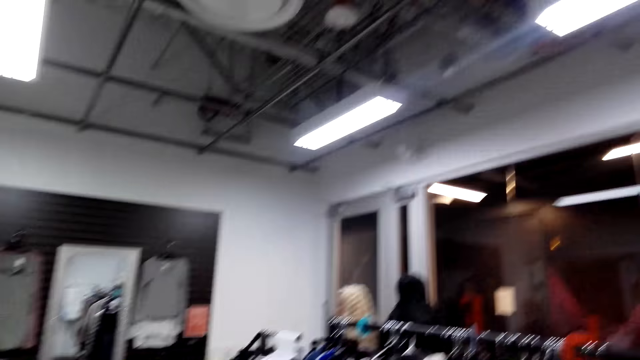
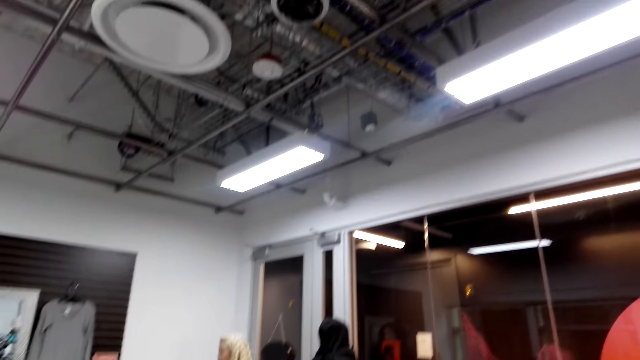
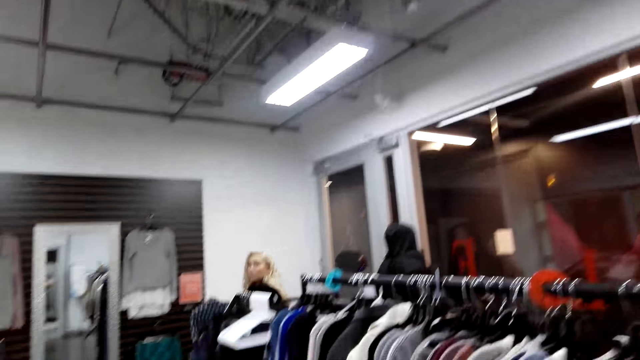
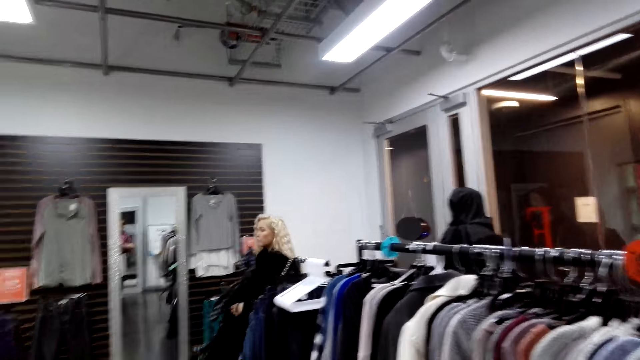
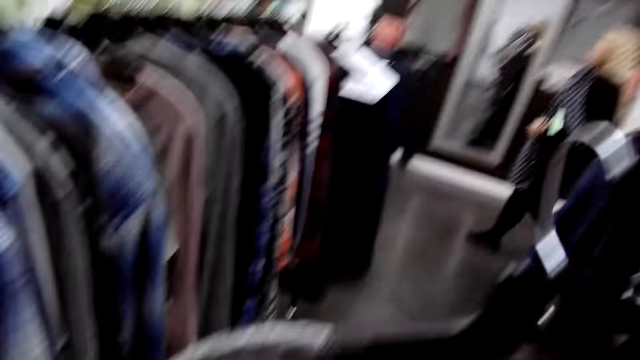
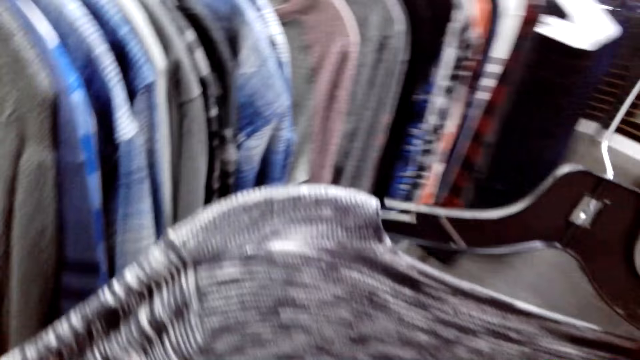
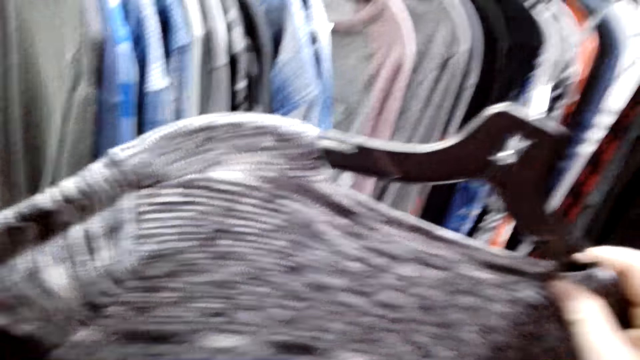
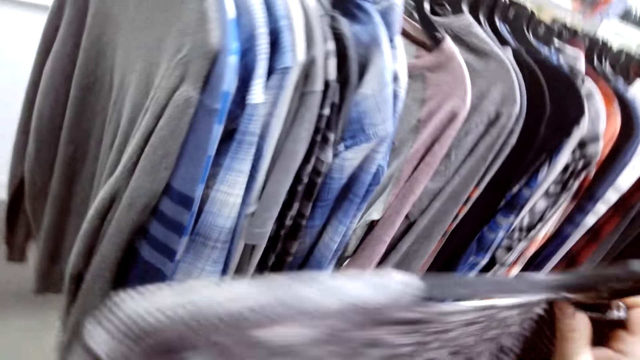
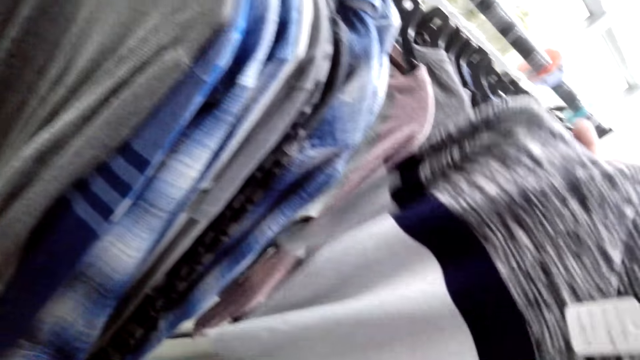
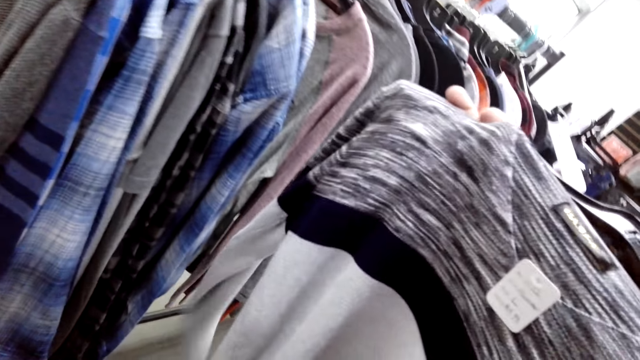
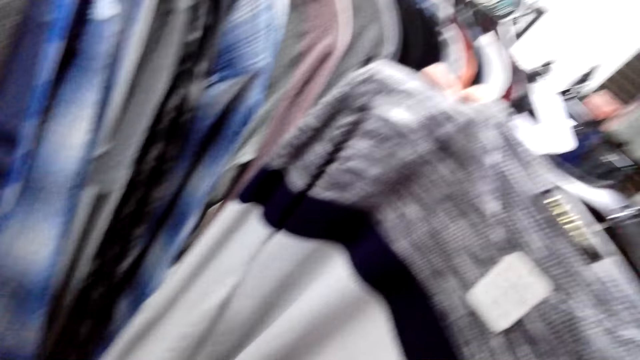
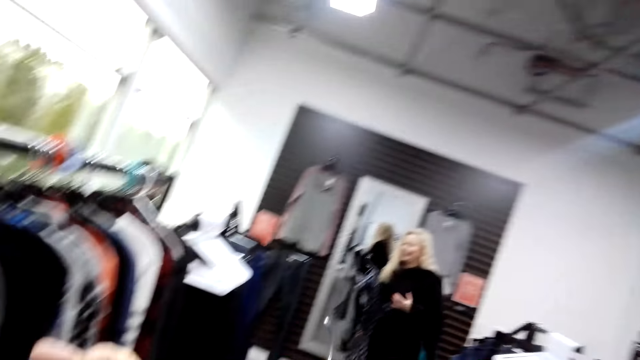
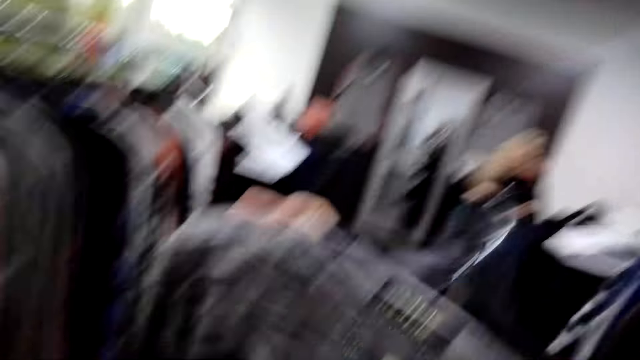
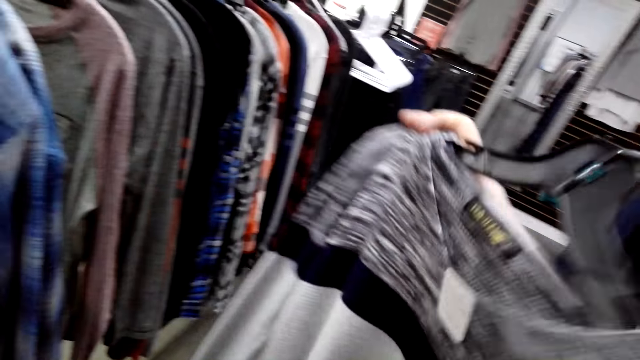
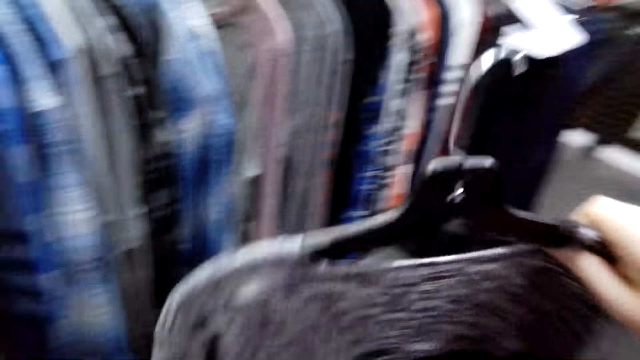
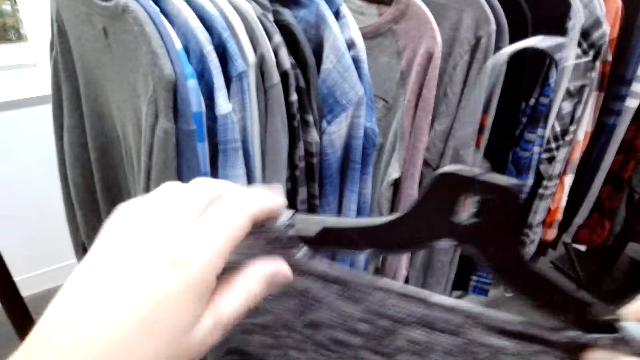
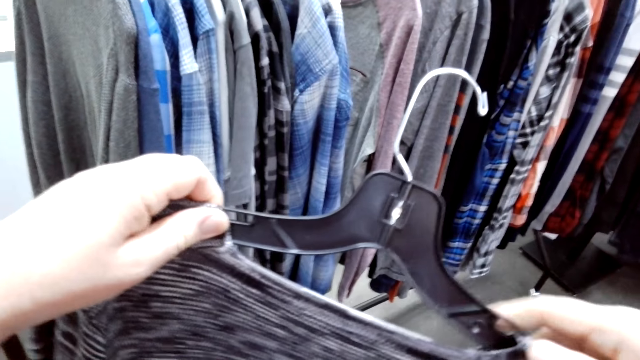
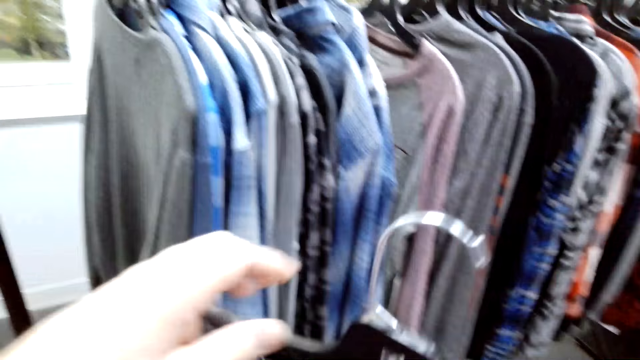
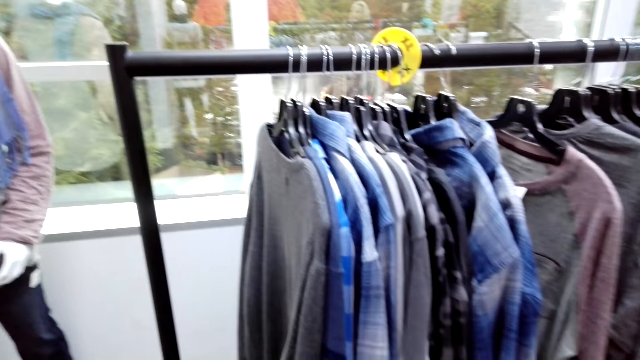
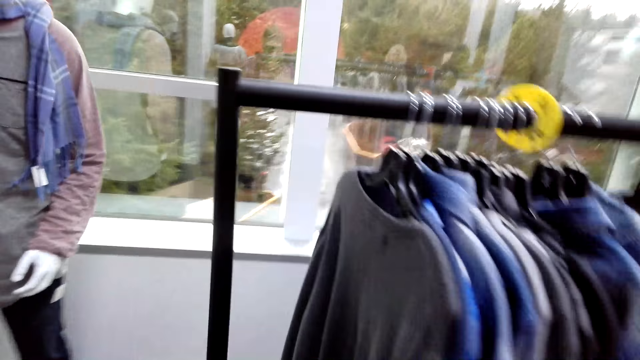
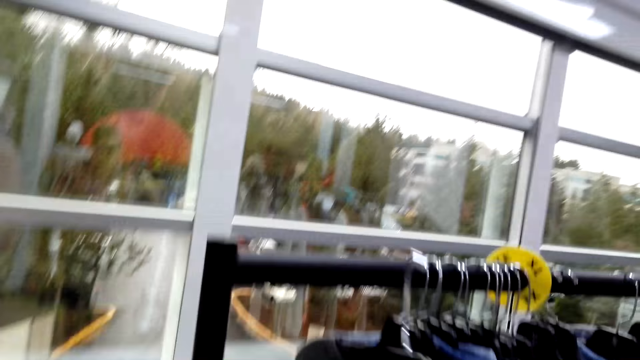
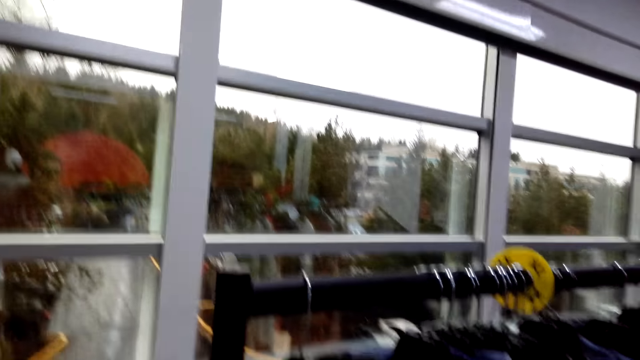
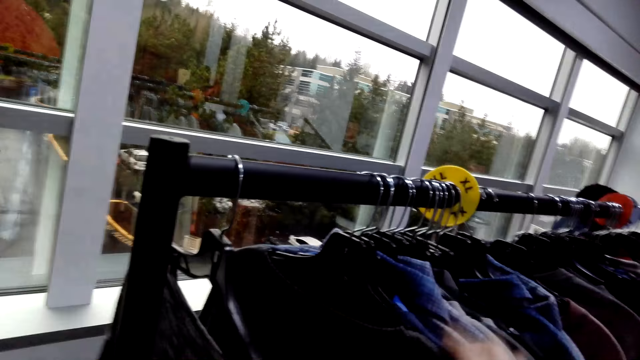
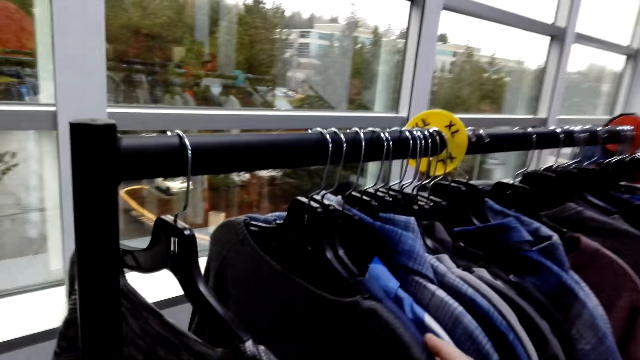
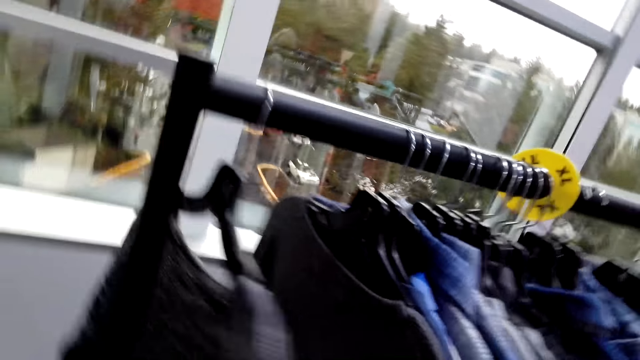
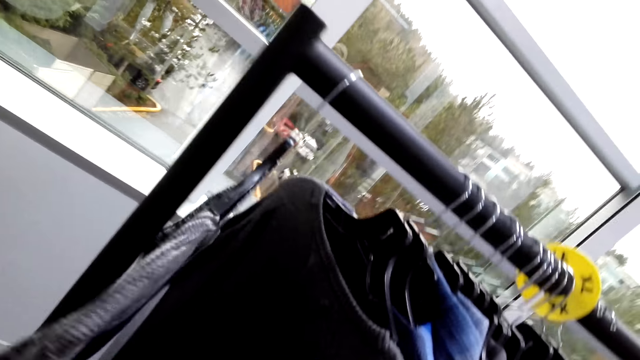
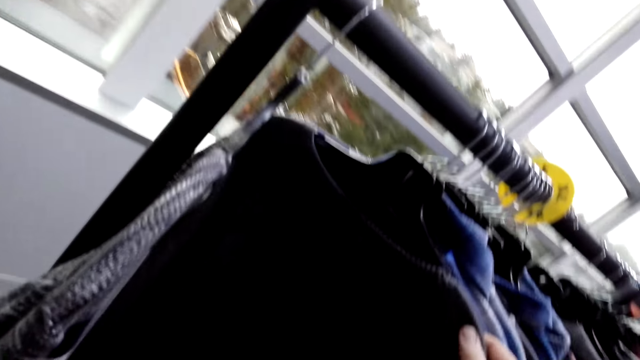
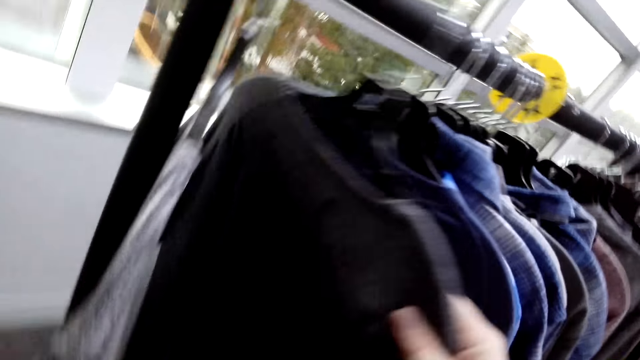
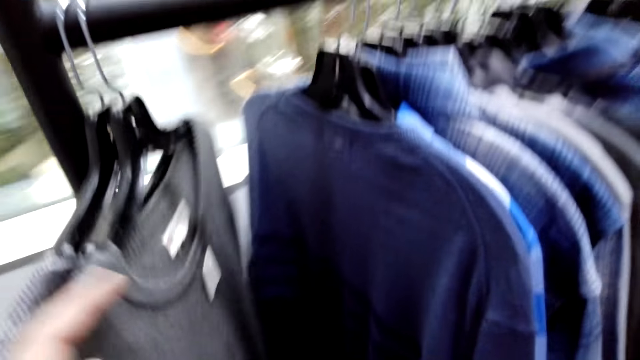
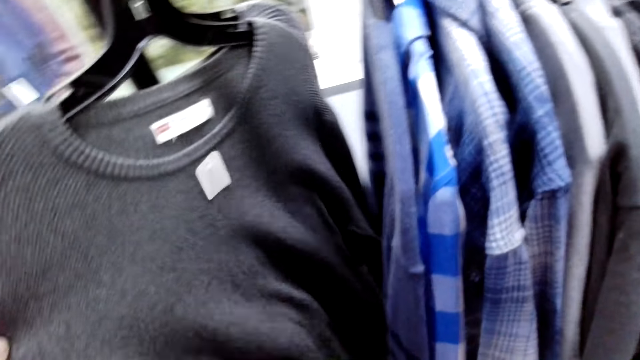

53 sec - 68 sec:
A woman walks towards a man. The camera wearer inspects the sweater. The woman walks away from the man. The camera wearer inspects the sweater. They stare at the rack. They hang the hanger on the rack. They inspect the clothes on the rack.

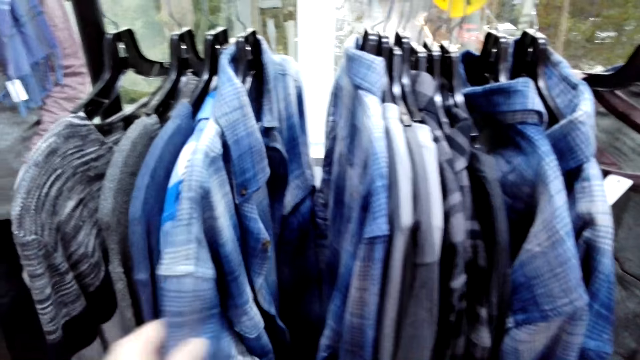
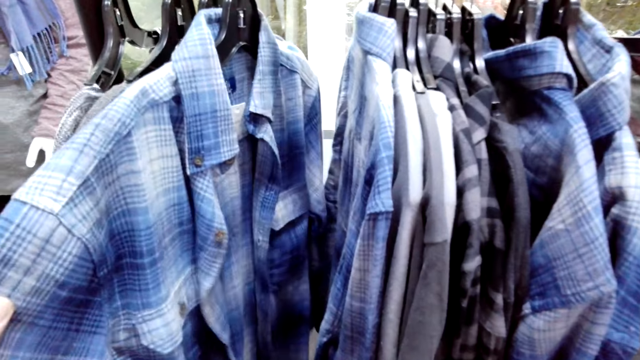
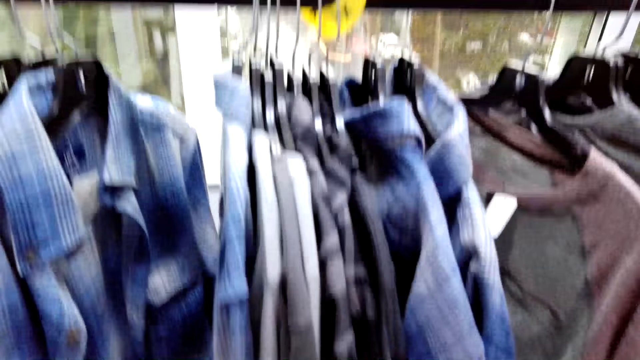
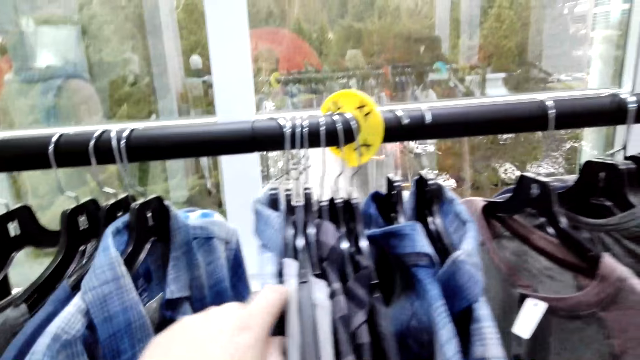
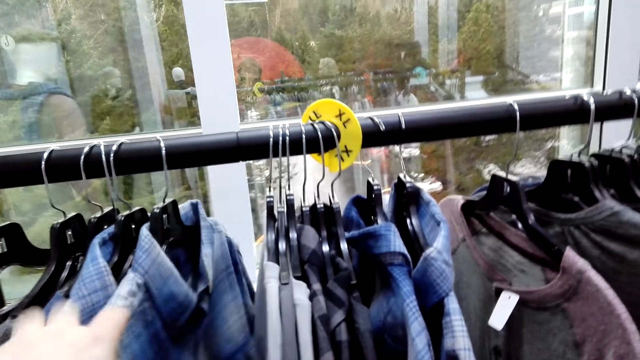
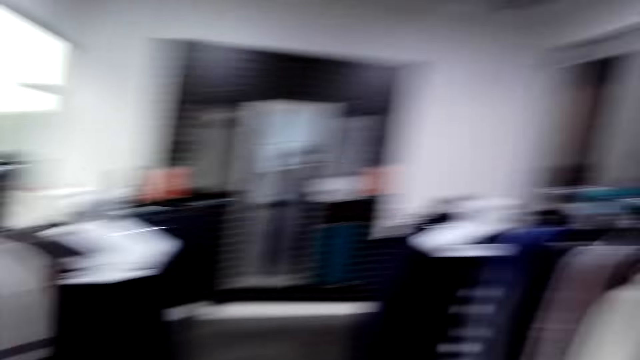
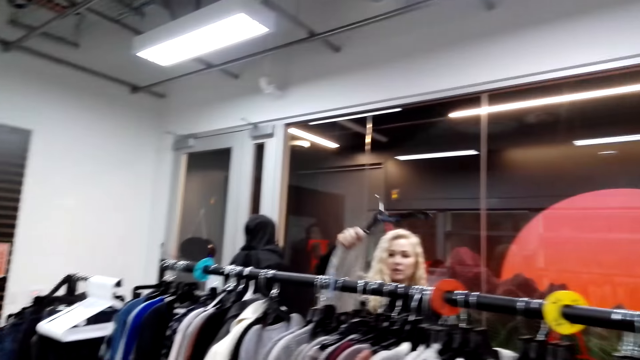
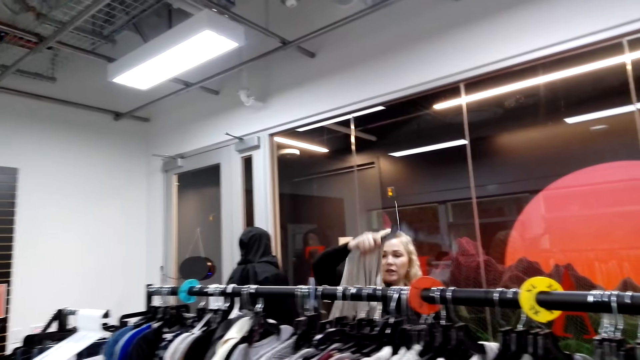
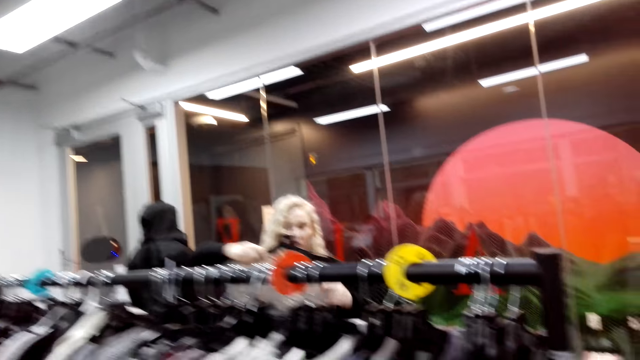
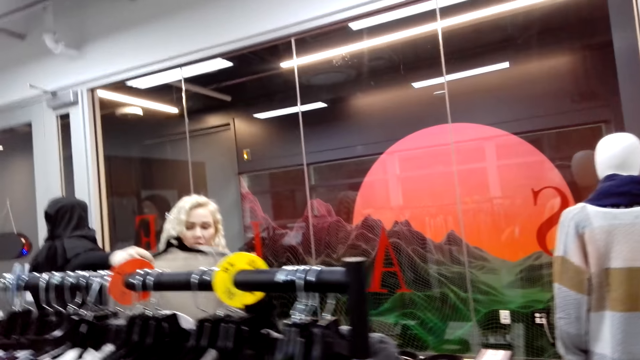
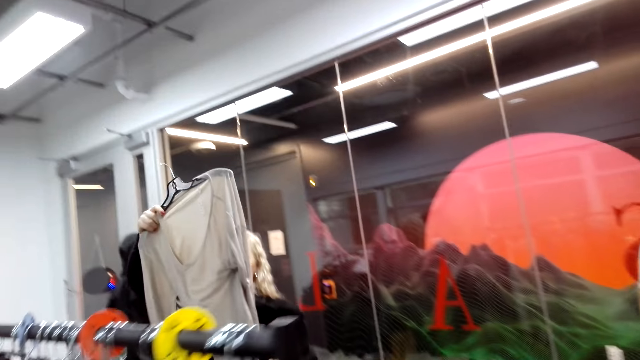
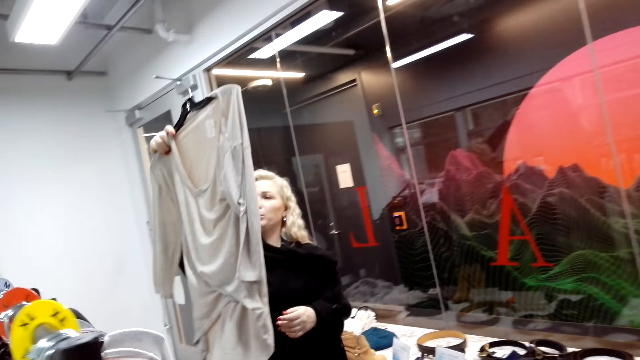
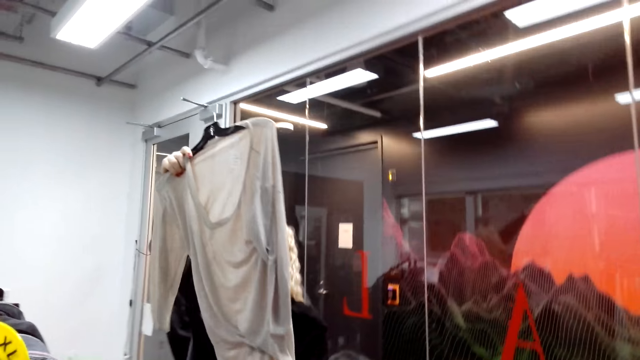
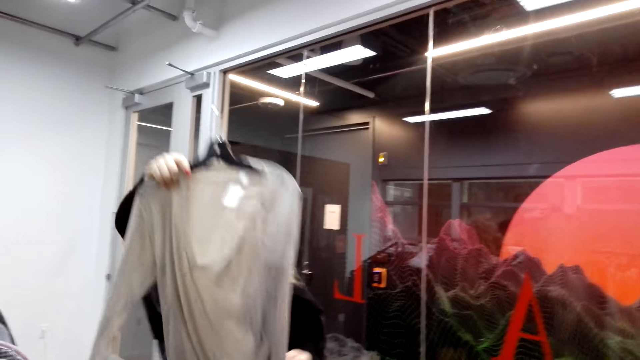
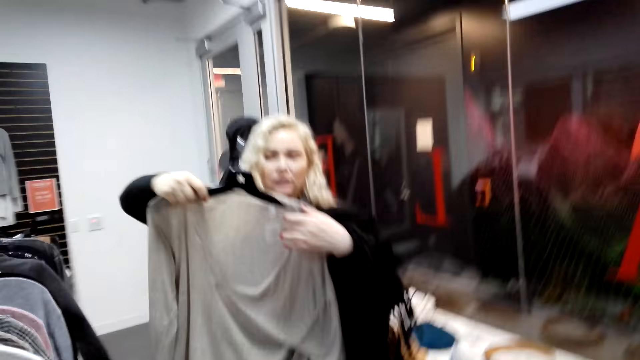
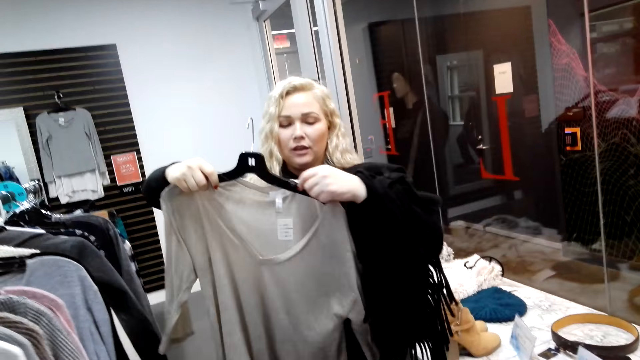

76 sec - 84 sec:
A woman talks to the camera wearer. The woman looks at the clothes. The camera wearer walks towards the woman.
